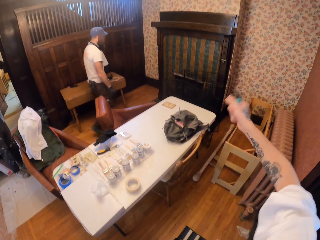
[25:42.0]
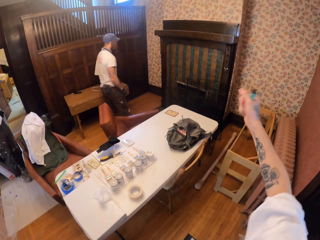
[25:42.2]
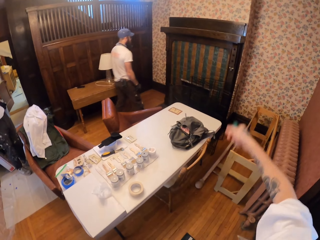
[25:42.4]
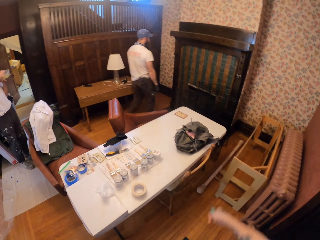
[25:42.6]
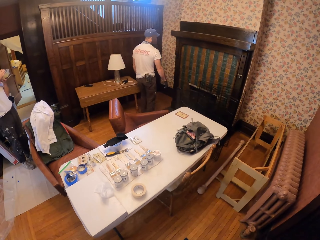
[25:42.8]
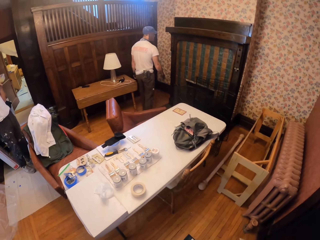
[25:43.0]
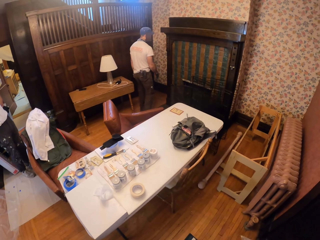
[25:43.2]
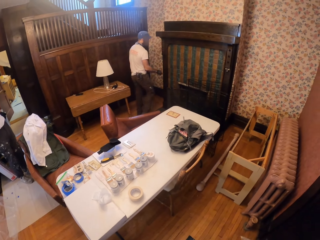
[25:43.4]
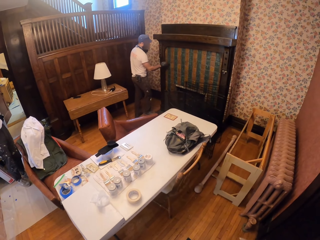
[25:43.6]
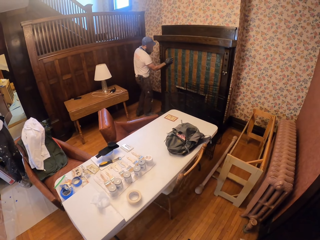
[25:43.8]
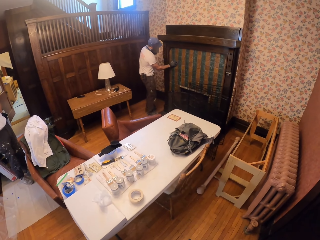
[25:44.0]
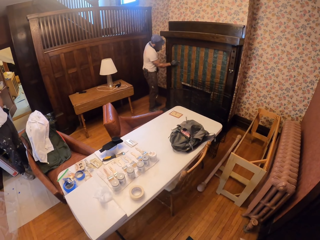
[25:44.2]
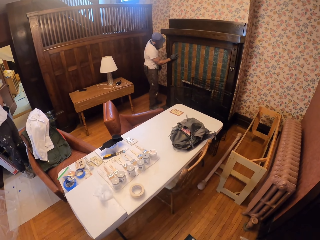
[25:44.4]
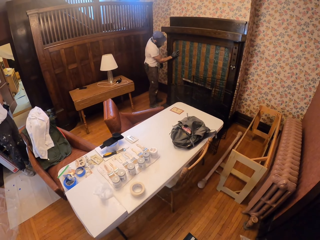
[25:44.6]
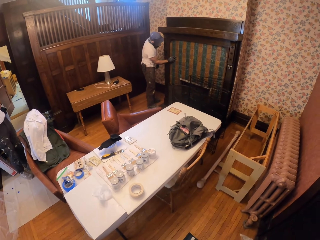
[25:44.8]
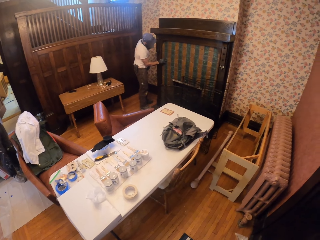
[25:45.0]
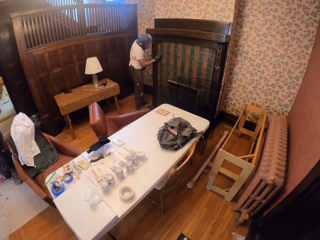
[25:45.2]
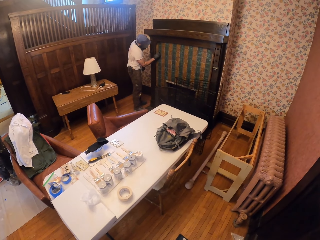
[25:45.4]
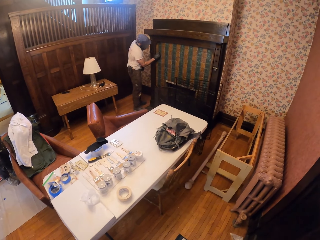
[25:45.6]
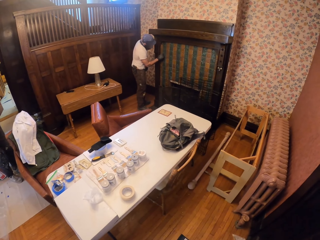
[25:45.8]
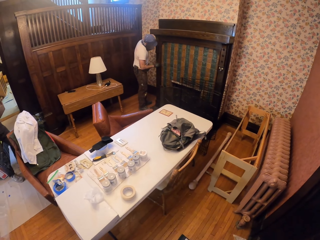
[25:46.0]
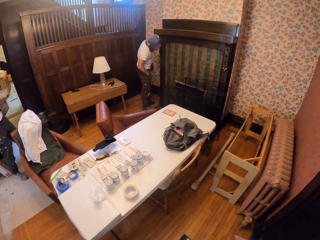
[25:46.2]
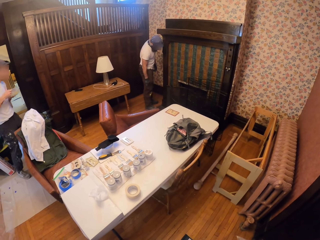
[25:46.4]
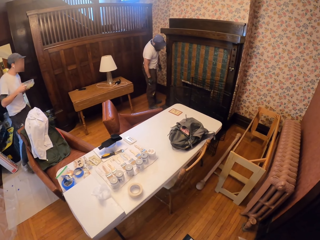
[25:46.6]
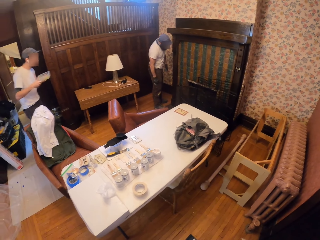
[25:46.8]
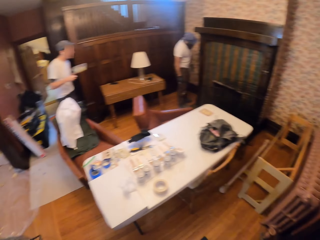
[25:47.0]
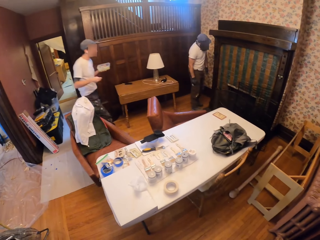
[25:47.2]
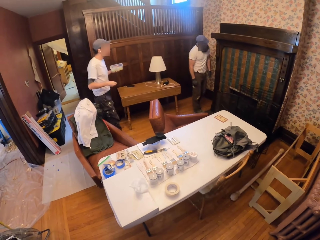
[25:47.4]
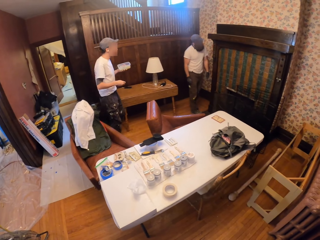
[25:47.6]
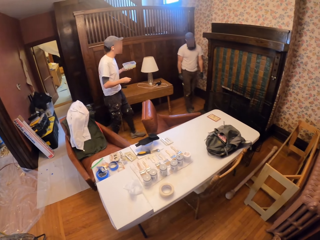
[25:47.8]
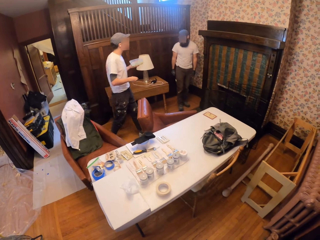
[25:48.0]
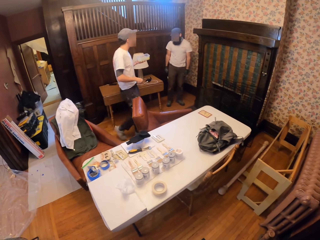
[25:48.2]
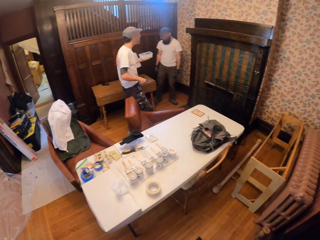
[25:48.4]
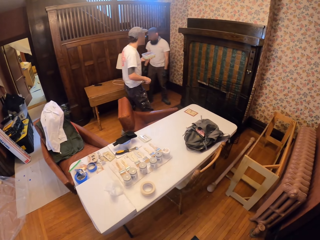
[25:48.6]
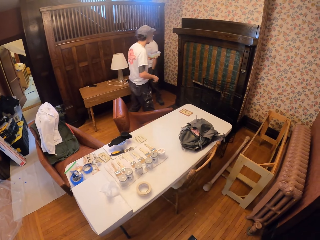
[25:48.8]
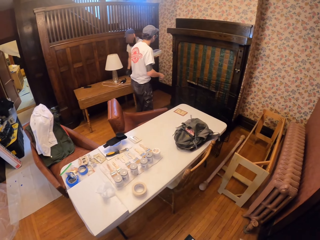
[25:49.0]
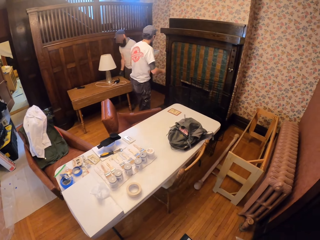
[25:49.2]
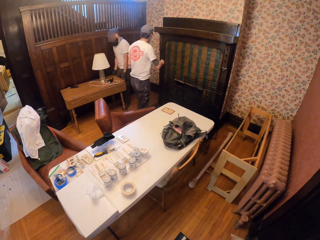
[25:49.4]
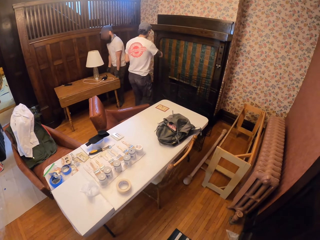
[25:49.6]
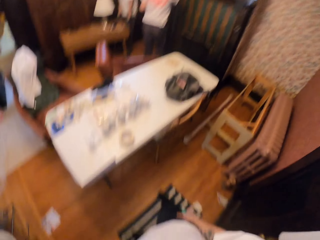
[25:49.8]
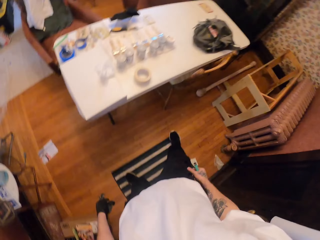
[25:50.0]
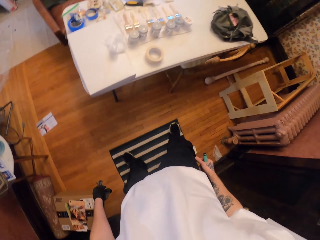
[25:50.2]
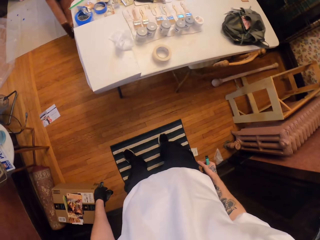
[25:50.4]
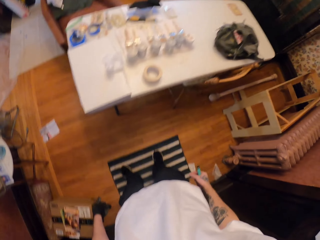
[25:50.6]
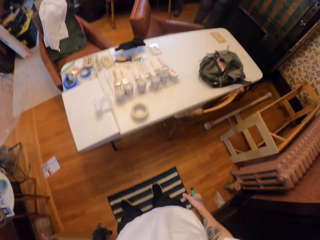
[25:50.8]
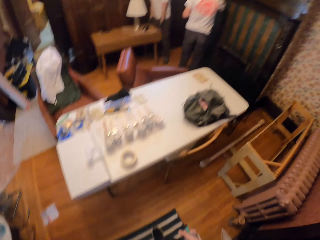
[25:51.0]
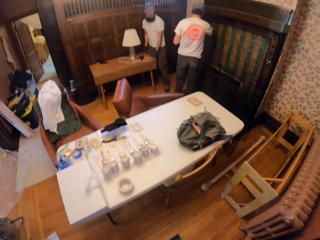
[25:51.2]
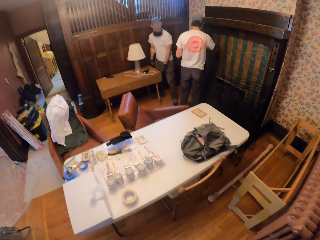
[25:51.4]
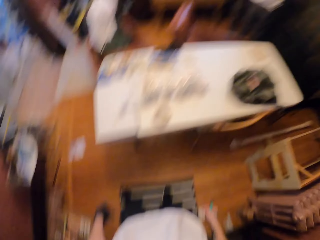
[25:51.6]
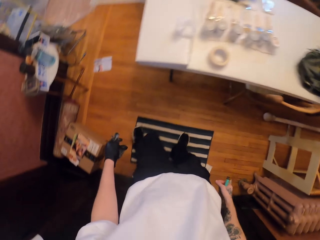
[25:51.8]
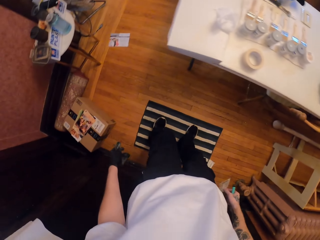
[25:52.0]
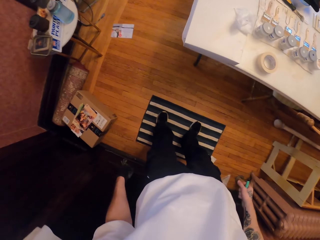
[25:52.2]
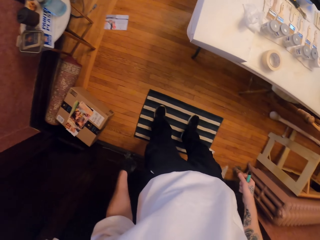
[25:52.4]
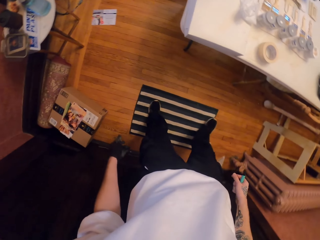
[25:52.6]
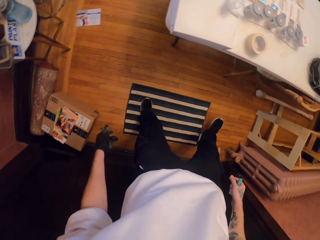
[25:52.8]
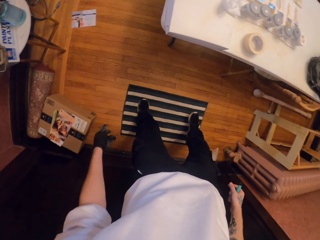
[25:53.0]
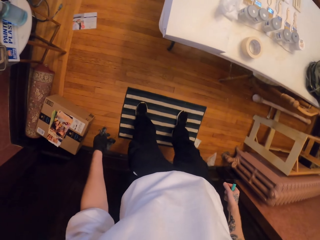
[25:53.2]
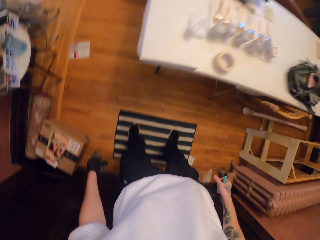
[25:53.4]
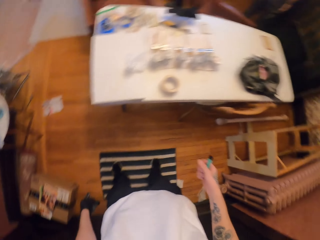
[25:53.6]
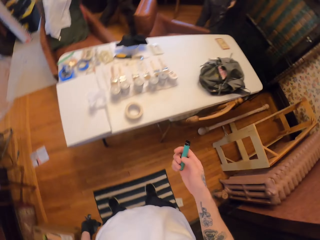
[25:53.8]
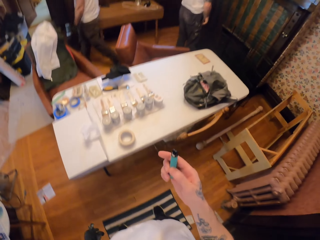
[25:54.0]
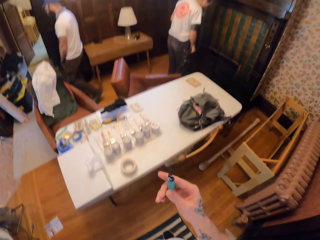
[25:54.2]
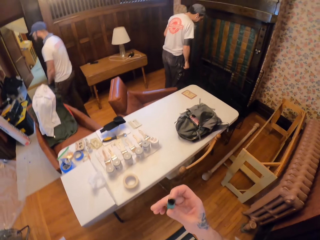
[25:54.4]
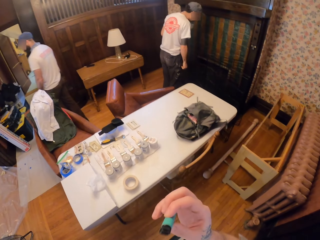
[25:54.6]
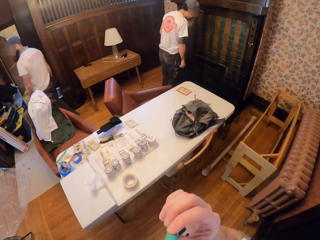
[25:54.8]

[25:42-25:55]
The camera wearer points at the furniture and moves the right hand. A person touches the furniture. The camera wearer looks around. Another person moves towards the furniture. The camera wearer looks down and steps on a mat. He moves his leg.

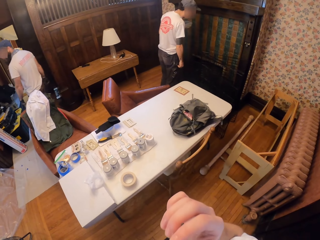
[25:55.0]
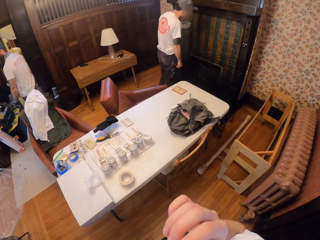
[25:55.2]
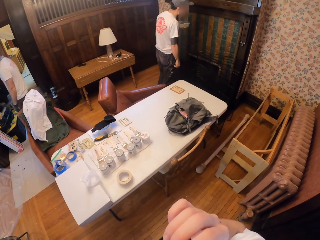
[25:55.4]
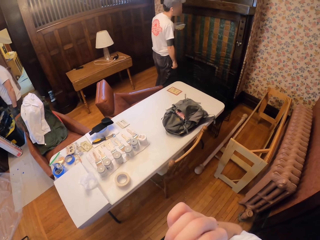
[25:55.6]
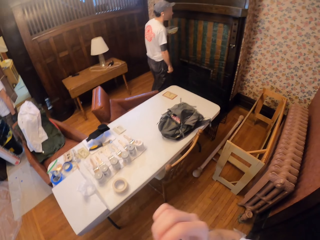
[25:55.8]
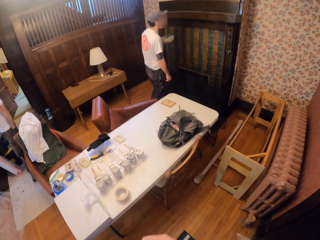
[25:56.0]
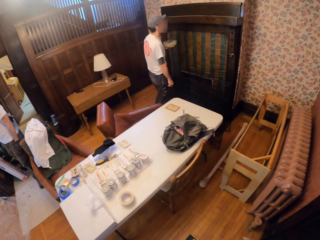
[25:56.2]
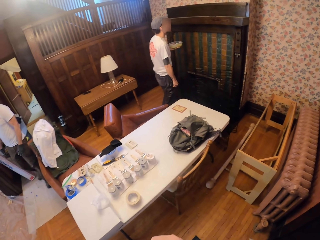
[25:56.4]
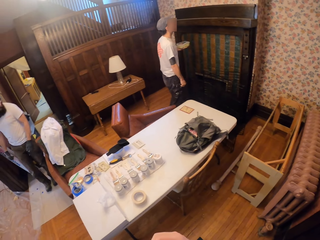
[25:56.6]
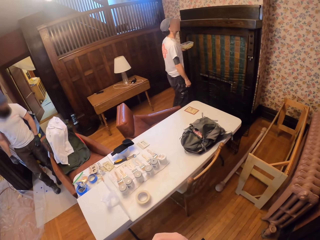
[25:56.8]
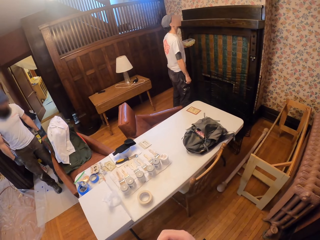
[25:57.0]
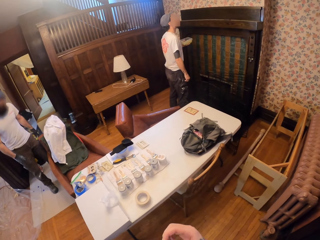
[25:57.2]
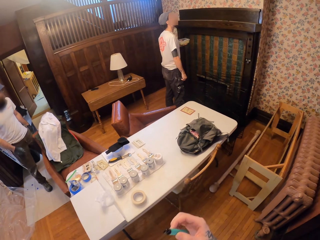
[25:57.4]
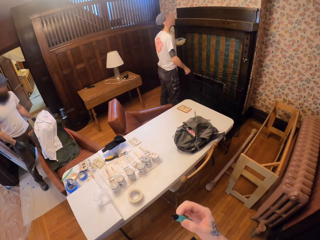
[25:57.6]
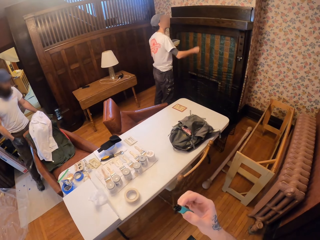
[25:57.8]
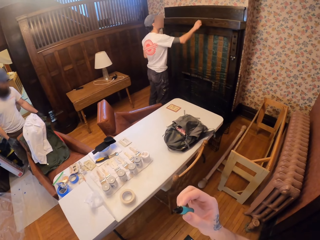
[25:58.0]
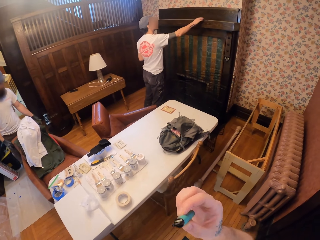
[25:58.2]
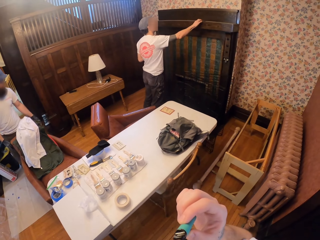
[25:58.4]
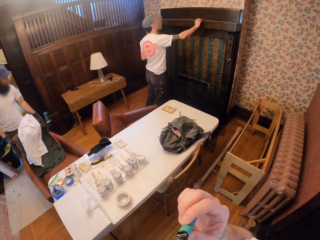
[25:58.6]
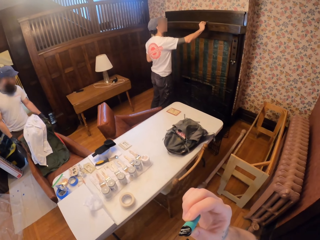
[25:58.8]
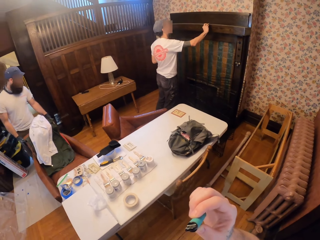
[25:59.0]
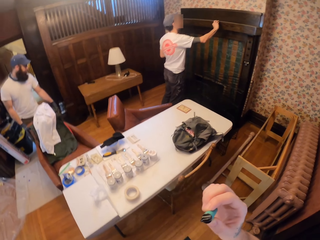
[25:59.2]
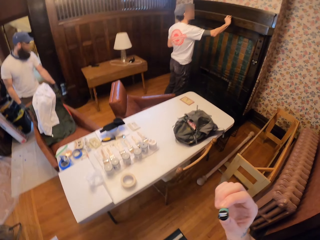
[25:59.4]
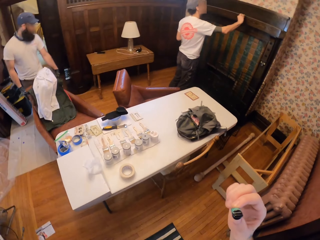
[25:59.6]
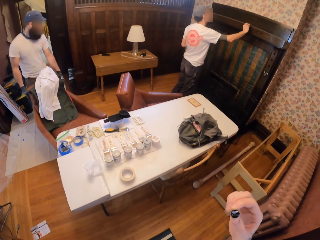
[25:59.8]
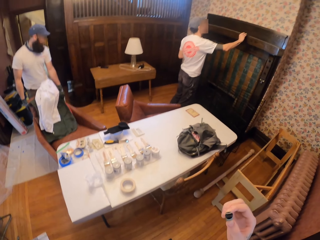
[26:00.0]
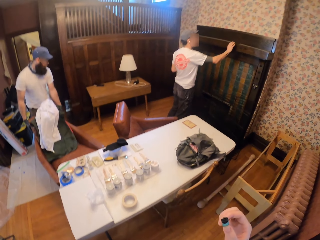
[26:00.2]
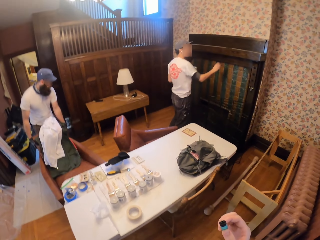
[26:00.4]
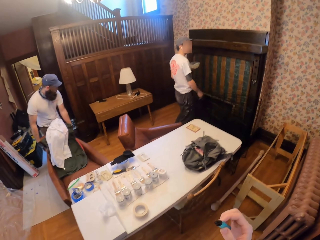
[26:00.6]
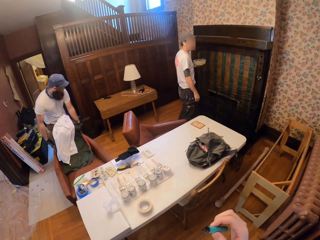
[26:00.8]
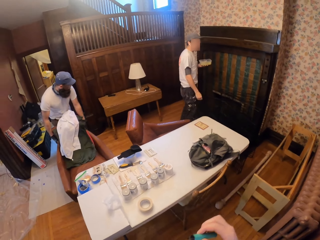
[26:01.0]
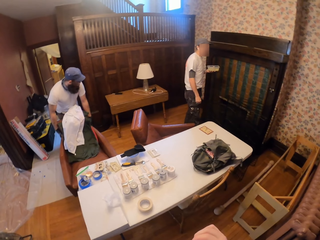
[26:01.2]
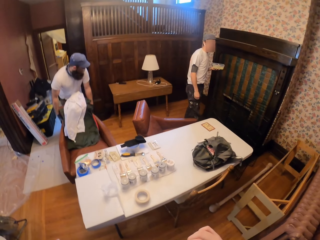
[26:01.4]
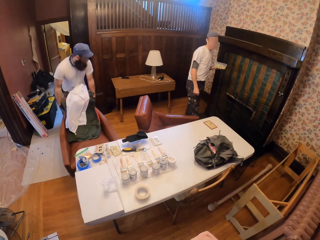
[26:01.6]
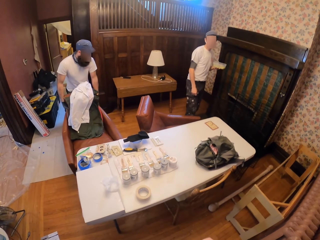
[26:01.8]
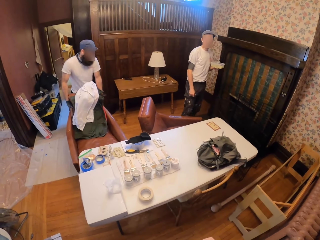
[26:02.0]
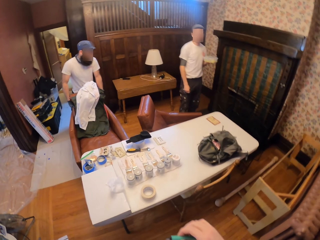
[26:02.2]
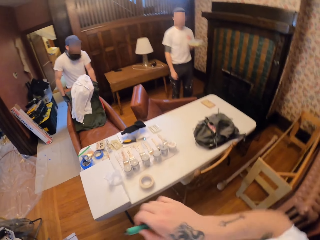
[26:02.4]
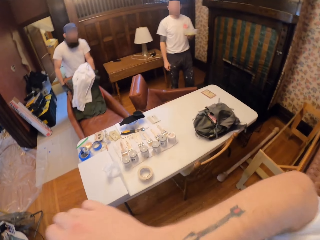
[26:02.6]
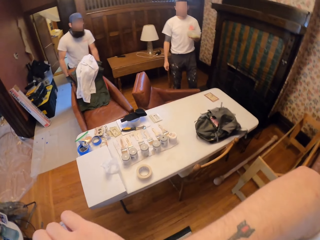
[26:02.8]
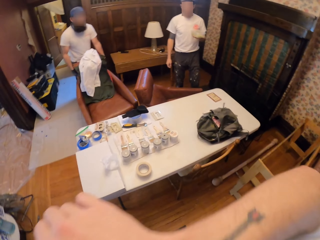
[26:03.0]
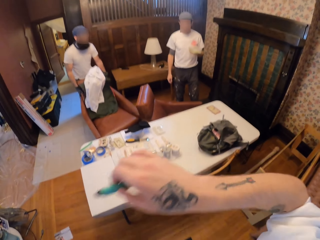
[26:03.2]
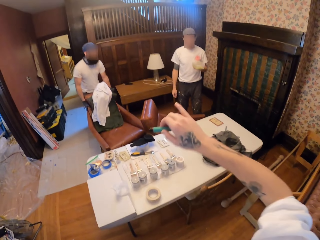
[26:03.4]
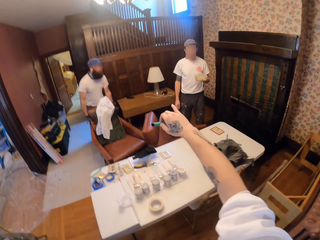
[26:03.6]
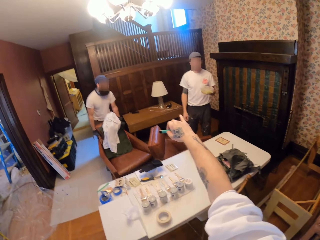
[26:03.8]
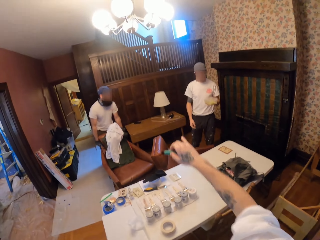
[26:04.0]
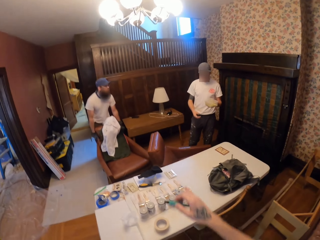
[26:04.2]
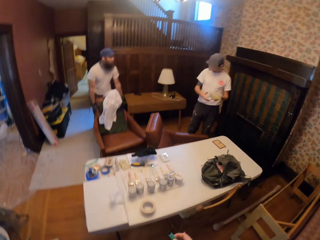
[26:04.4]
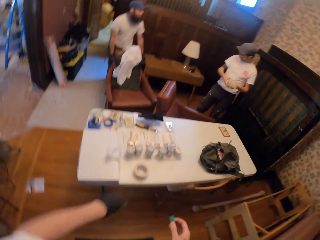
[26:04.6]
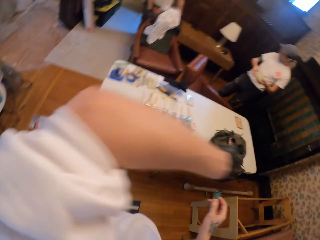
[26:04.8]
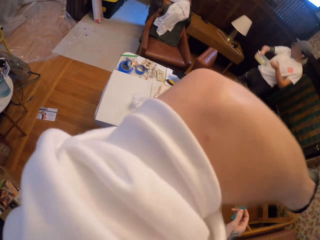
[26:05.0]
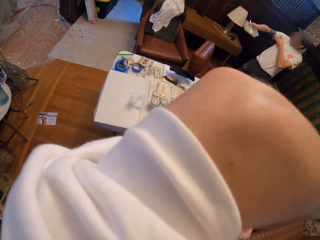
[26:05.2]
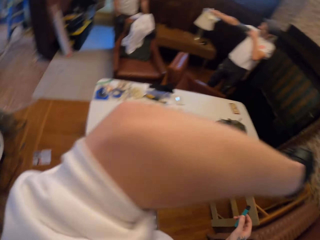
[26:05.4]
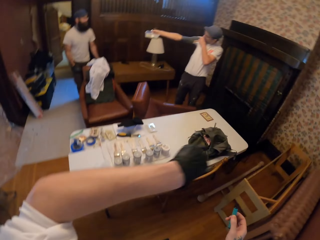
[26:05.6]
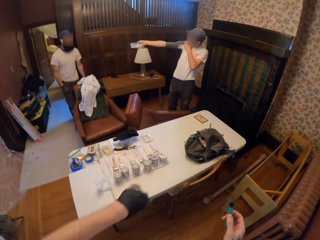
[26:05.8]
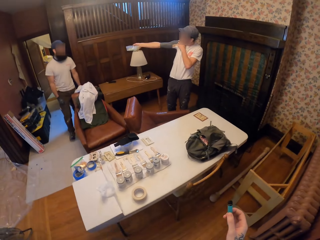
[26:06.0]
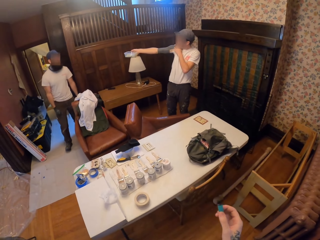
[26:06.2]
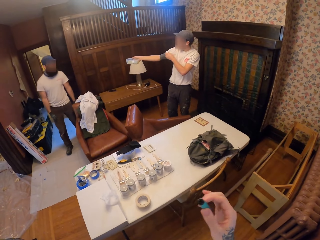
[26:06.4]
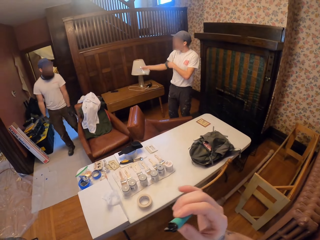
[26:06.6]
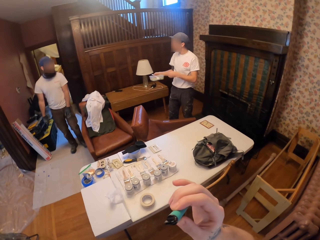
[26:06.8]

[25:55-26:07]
The camera wearer puts a cigarette in his mouth. A person touches the furniture. Another person pulls the seat. The camera wearer points at the other person. He touches the face with the hand.
